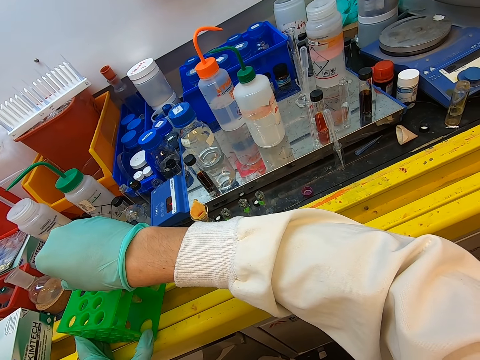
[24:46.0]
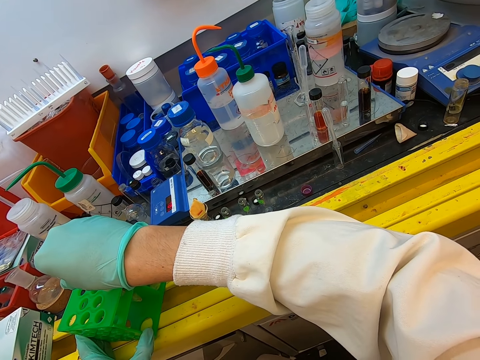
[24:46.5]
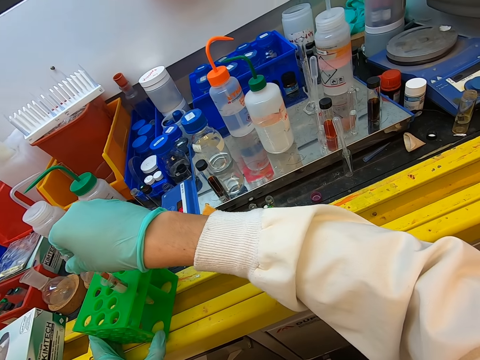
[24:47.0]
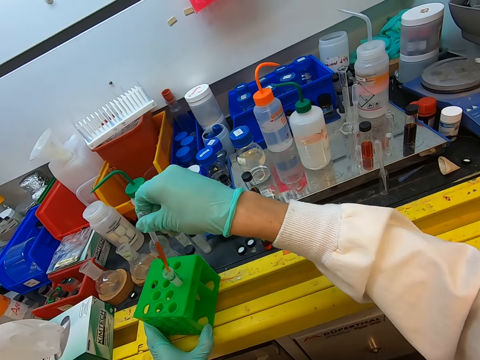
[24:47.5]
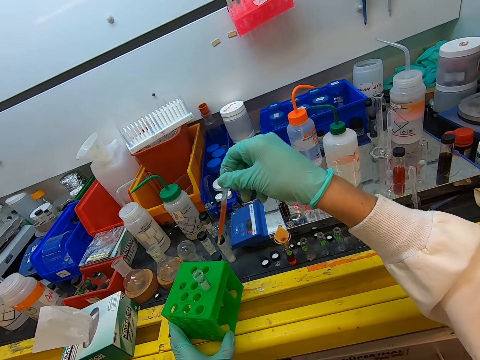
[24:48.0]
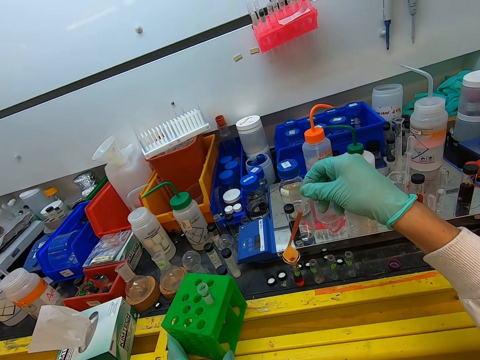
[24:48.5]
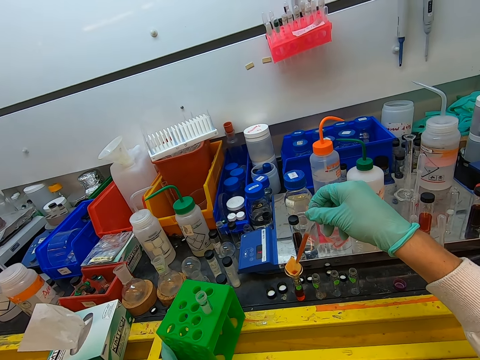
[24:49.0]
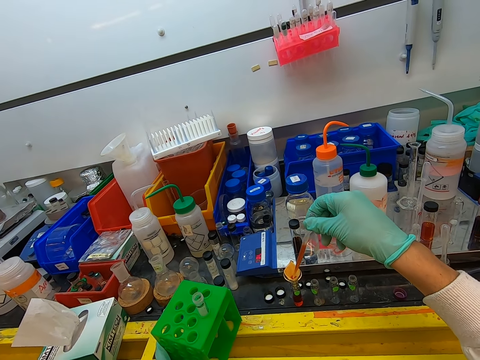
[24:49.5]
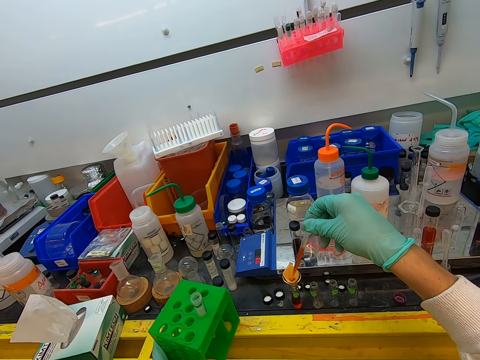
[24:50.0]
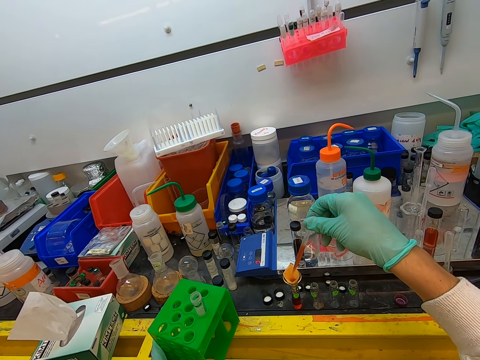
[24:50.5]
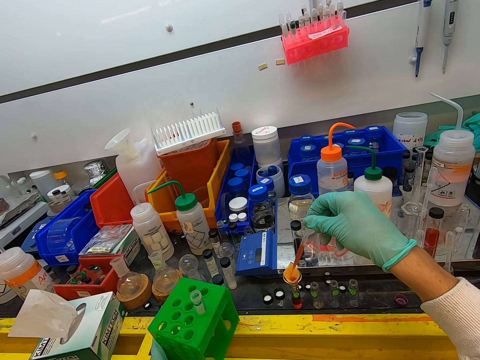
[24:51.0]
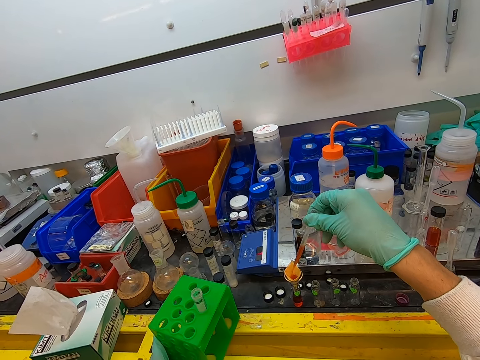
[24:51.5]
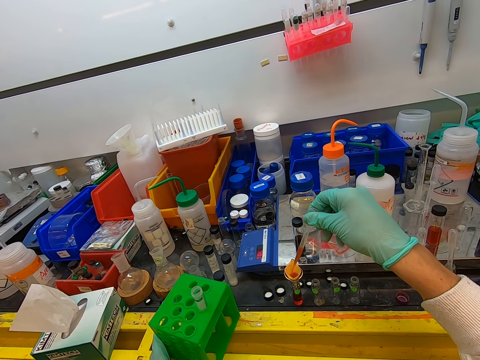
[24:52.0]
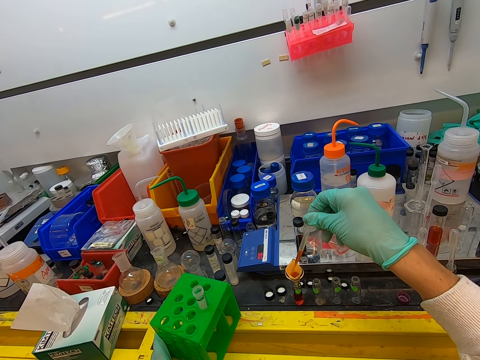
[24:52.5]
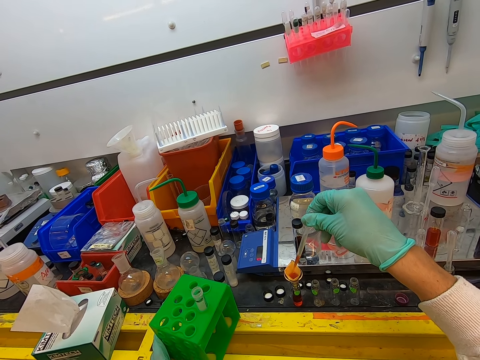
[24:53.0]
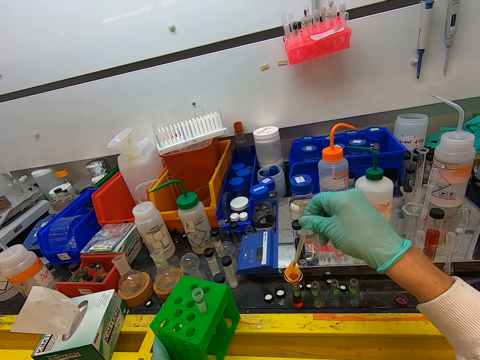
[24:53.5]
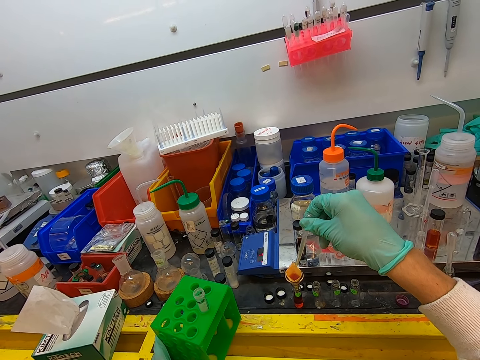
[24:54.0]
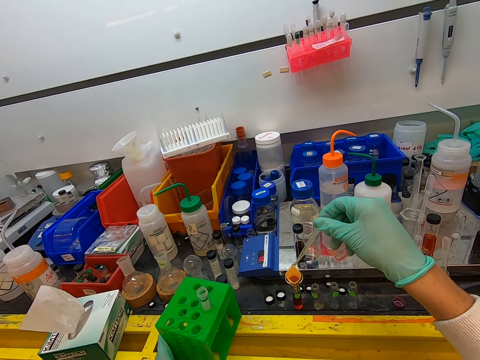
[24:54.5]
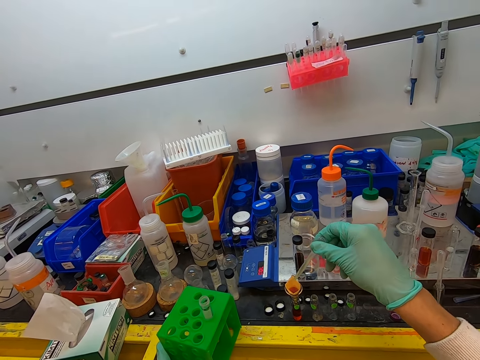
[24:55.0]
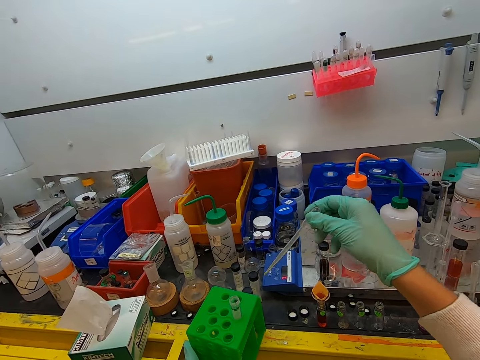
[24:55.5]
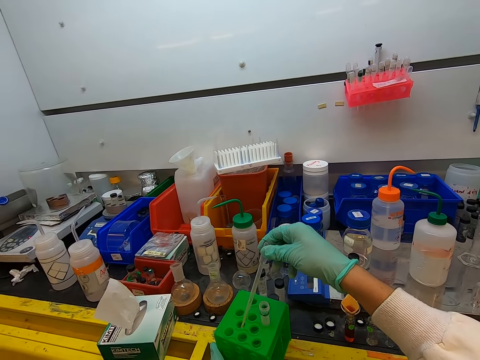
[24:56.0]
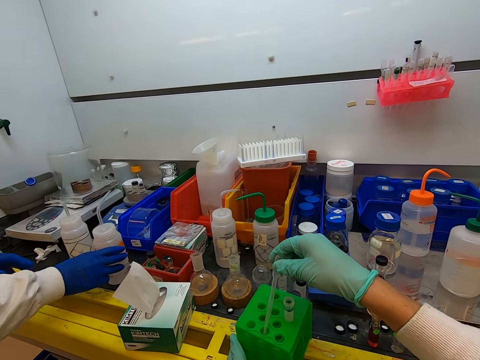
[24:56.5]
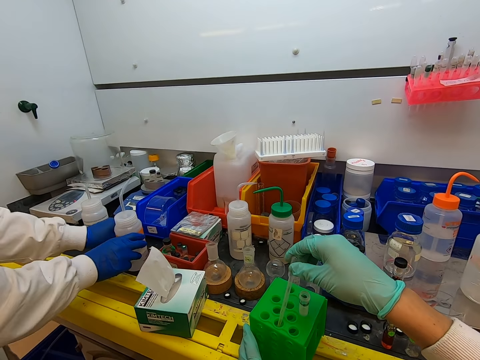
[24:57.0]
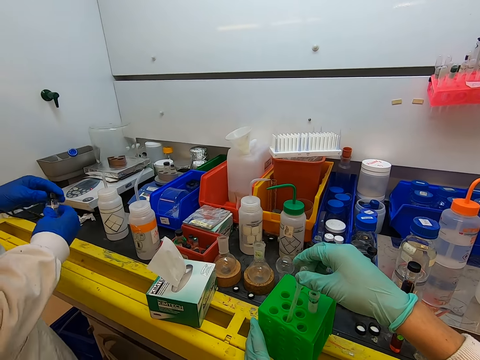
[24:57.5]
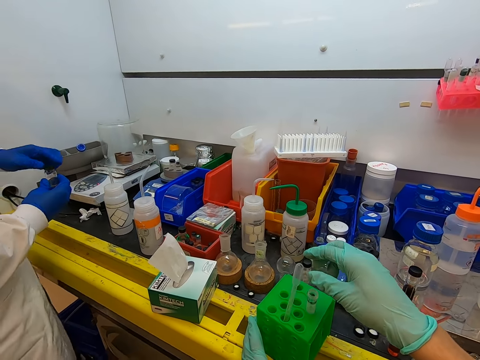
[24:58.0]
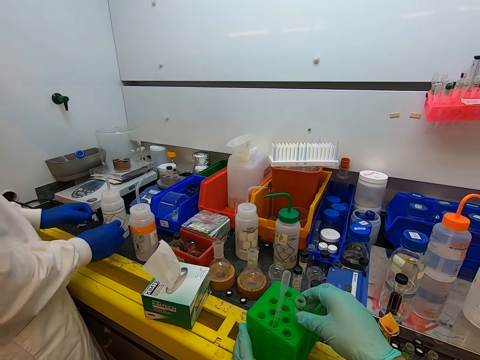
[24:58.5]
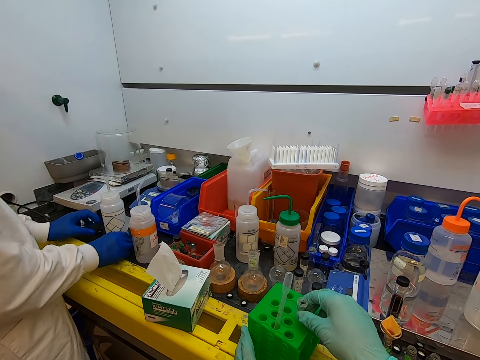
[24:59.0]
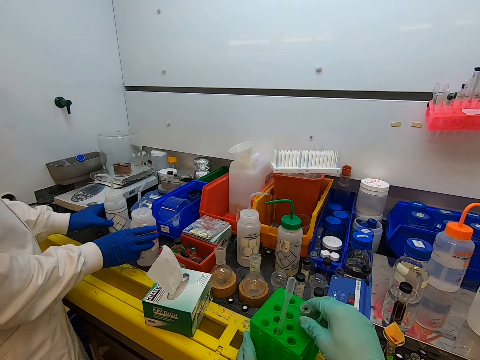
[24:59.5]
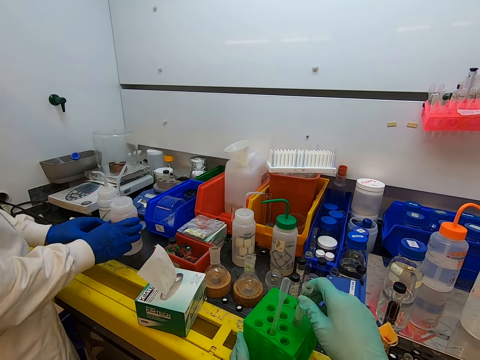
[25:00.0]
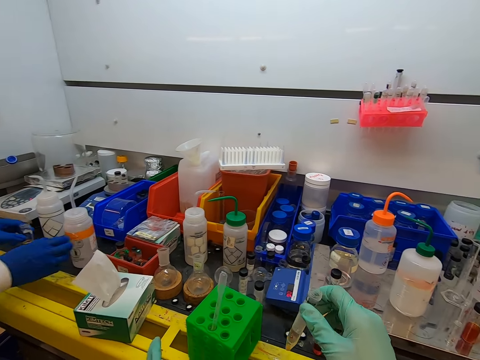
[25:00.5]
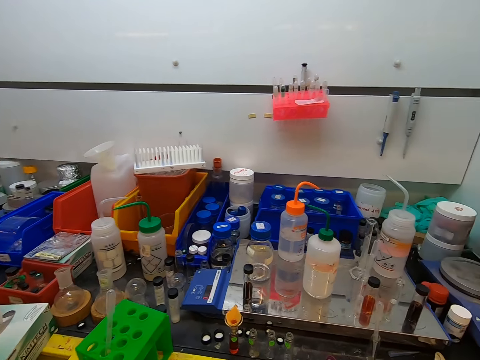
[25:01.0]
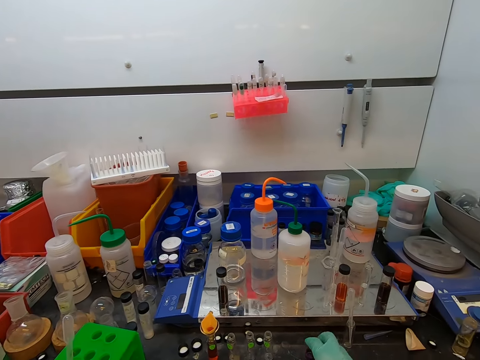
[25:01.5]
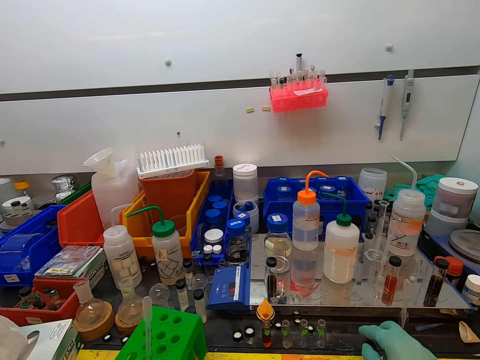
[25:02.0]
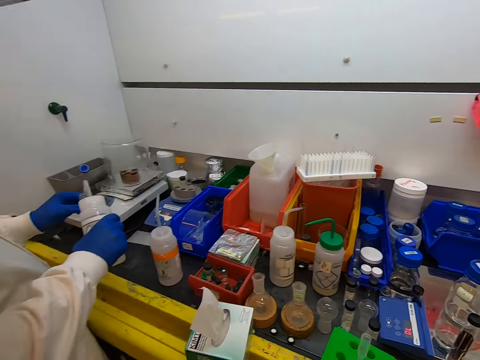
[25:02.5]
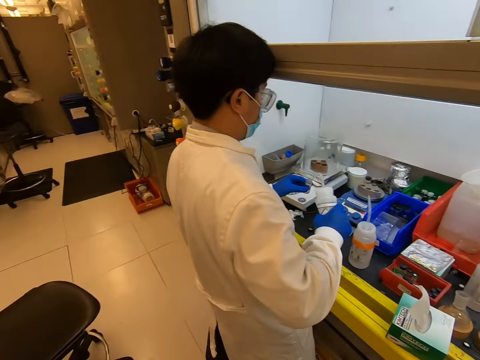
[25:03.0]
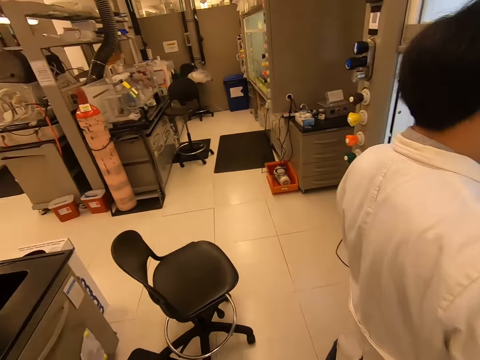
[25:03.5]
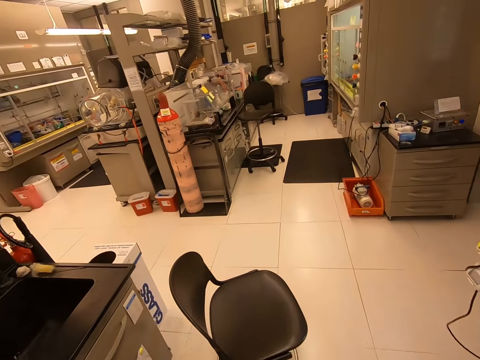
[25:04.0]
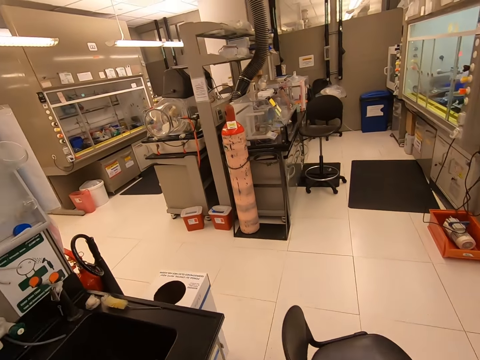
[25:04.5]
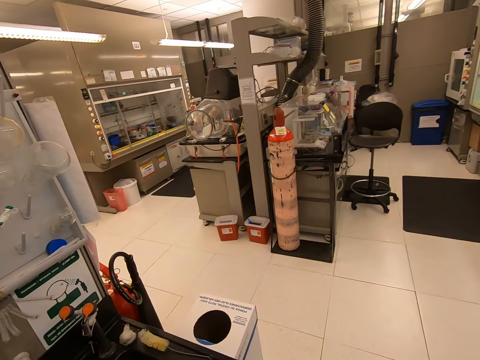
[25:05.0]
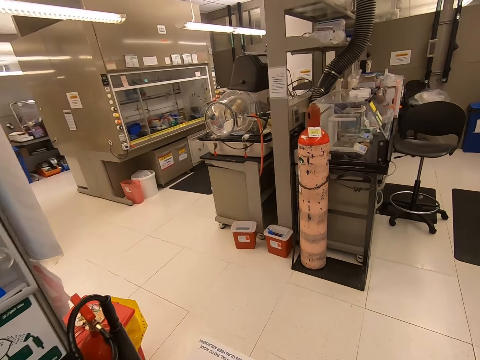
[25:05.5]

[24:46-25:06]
The camera wearer drops something inside a test tube. They put the pipette in the plastic rack. They pick up the test tube from the plastic rack. They move around the laboratory.

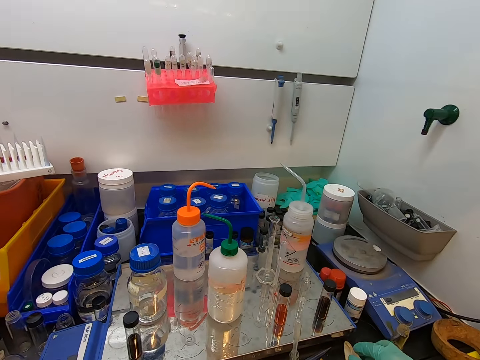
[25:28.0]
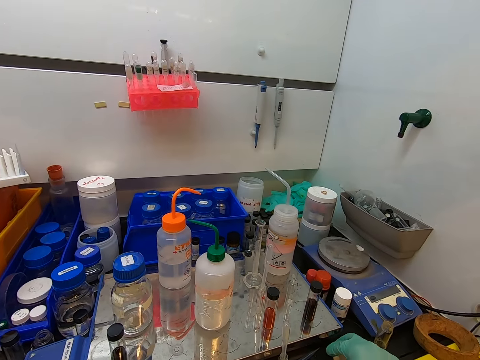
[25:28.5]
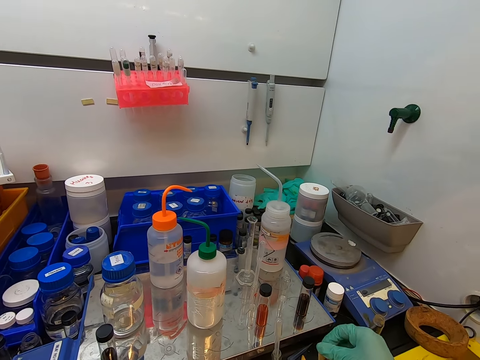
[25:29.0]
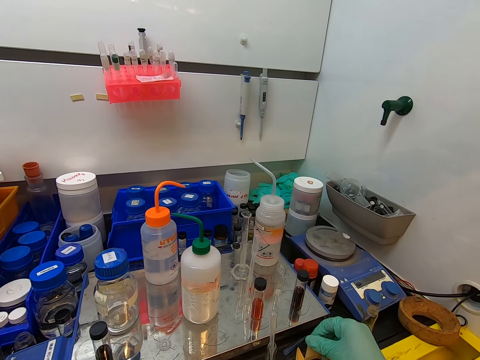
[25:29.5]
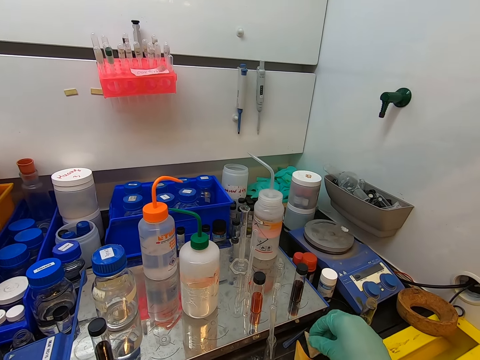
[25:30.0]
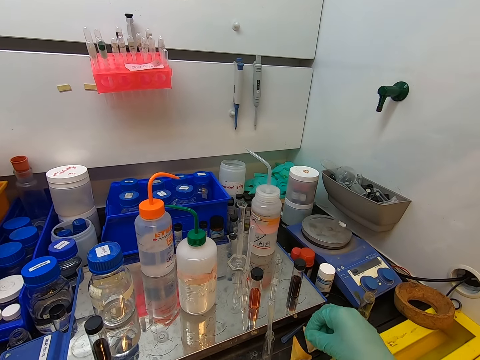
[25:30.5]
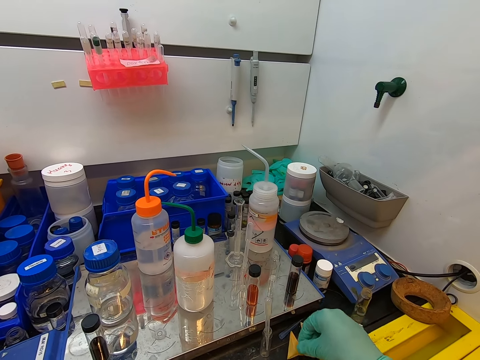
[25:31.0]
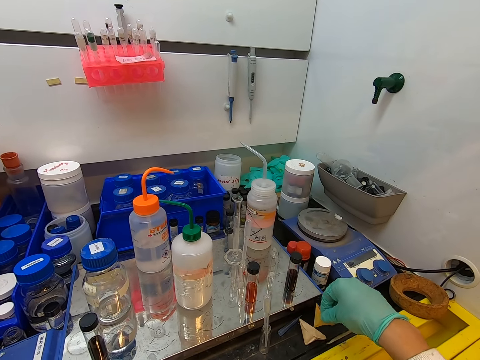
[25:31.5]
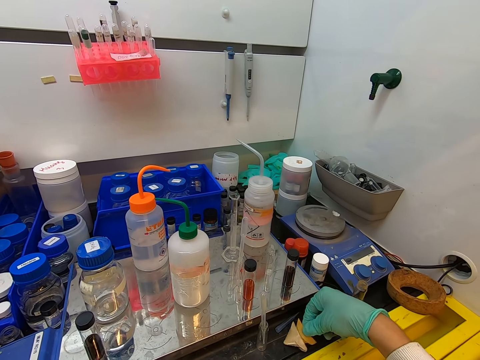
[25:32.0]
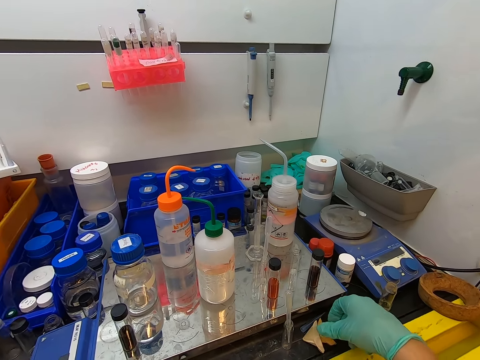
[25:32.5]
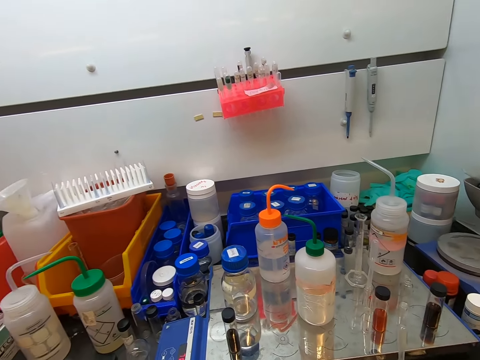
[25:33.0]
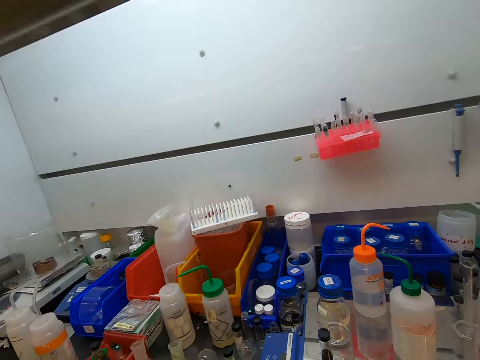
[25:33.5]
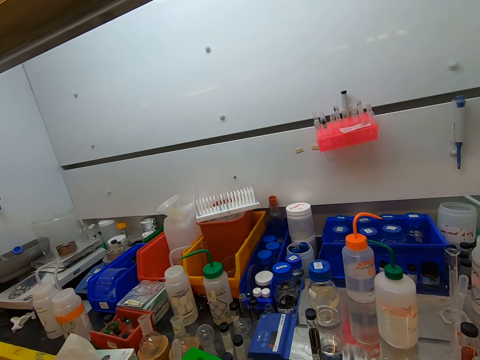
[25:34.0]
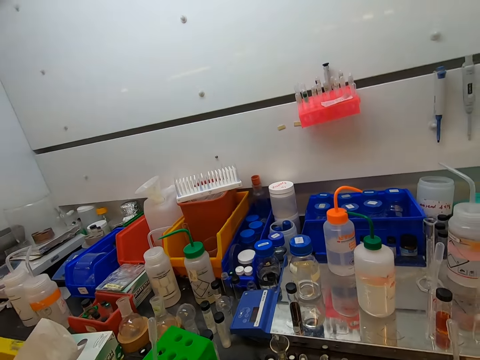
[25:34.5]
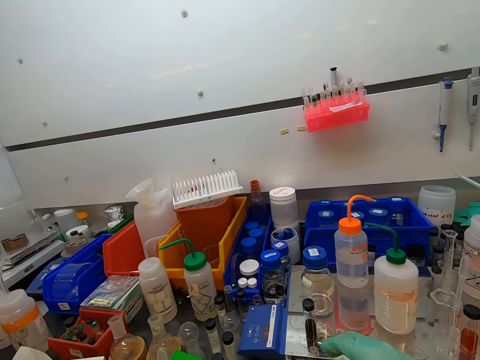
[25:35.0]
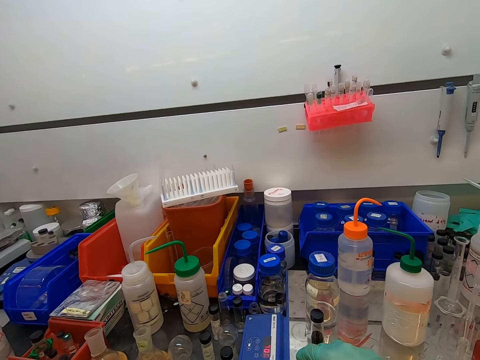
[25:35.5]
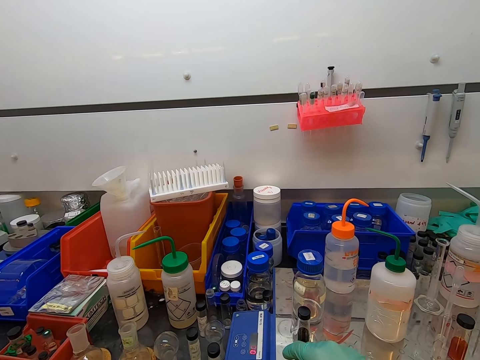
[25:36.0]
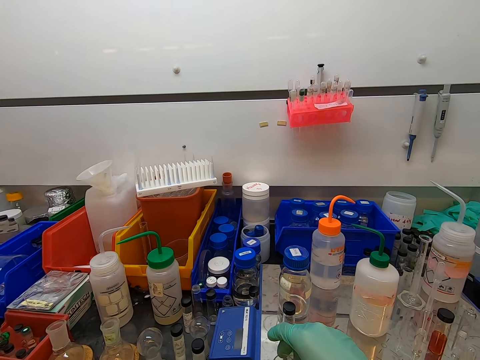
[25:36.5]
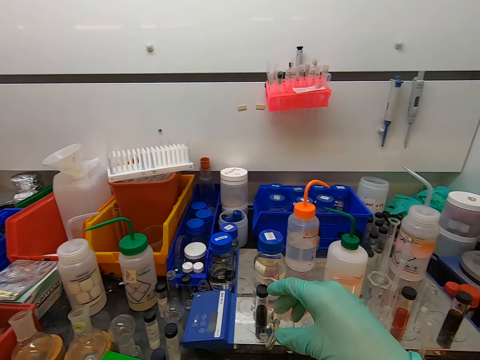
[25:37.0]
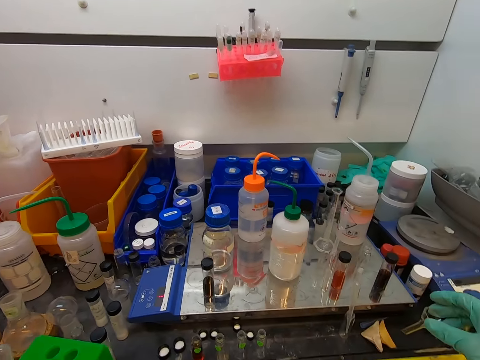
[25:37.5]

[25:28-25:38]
The camera wearer touches something. They put something on a surface. They remove the funnel on a test tube. They pick up the test tube.
